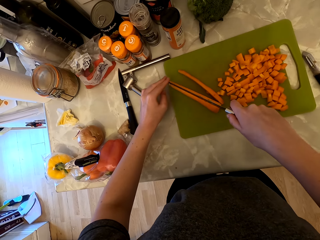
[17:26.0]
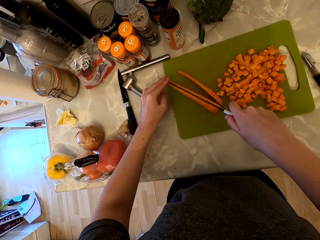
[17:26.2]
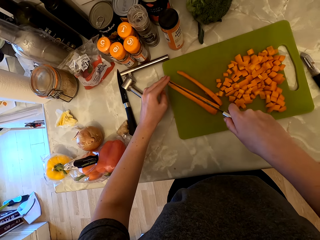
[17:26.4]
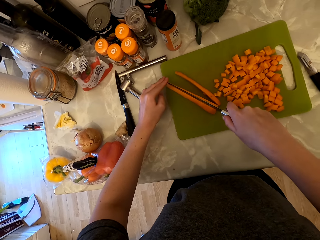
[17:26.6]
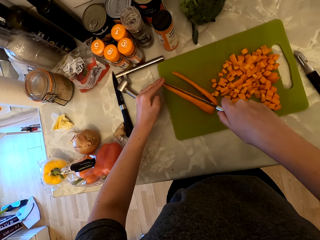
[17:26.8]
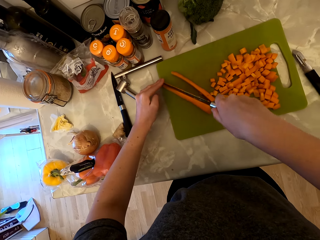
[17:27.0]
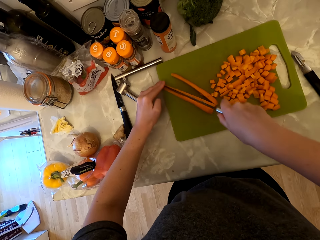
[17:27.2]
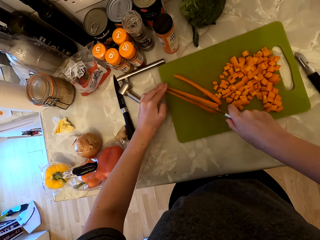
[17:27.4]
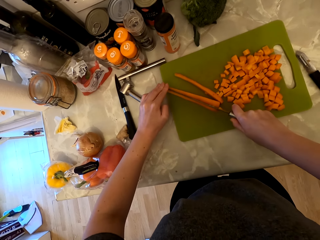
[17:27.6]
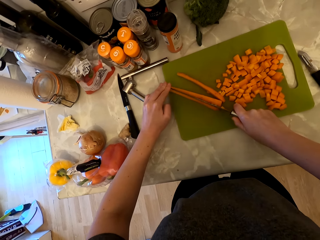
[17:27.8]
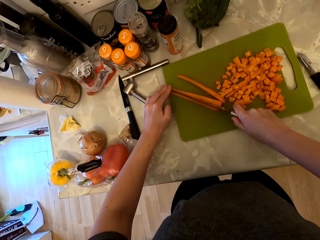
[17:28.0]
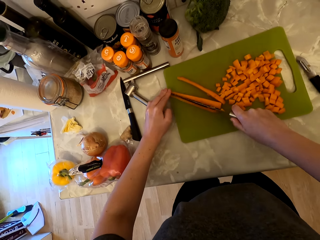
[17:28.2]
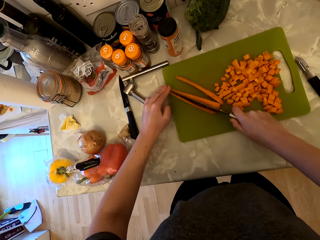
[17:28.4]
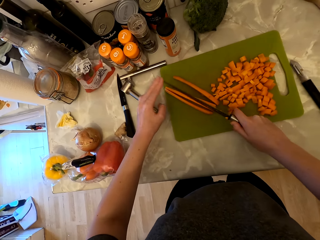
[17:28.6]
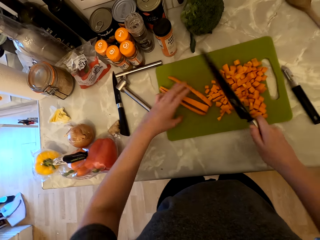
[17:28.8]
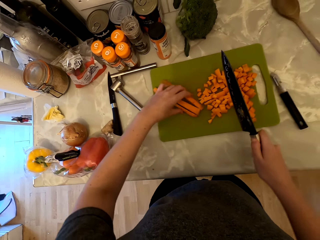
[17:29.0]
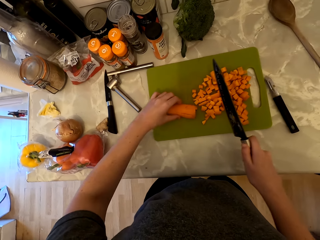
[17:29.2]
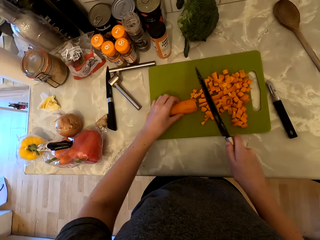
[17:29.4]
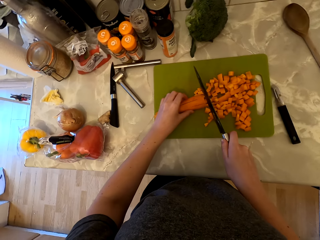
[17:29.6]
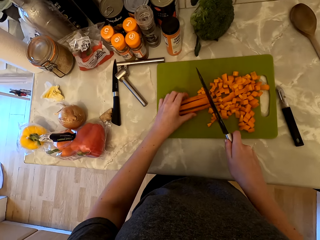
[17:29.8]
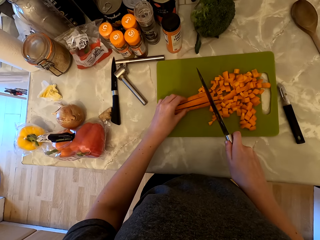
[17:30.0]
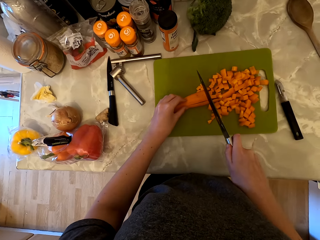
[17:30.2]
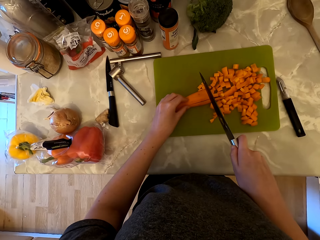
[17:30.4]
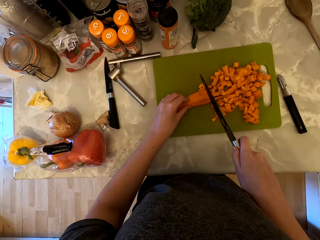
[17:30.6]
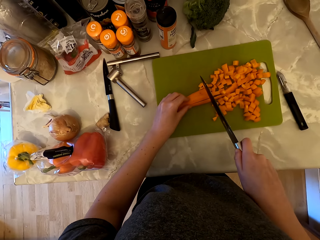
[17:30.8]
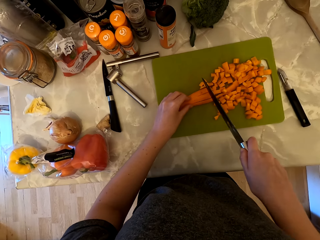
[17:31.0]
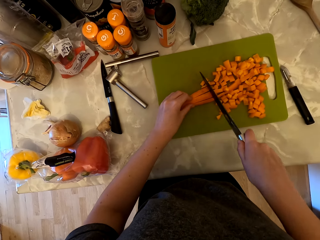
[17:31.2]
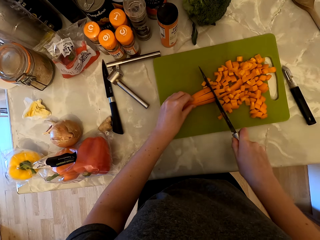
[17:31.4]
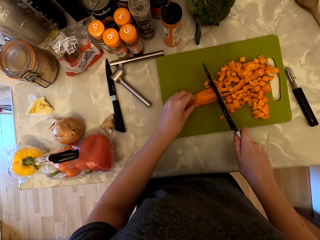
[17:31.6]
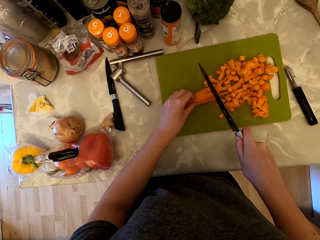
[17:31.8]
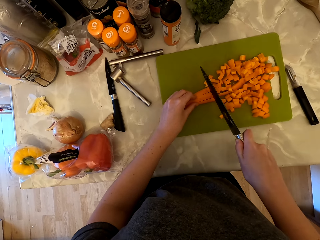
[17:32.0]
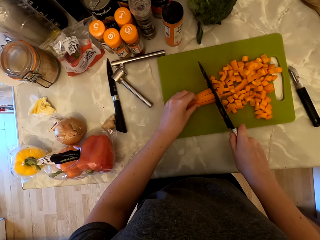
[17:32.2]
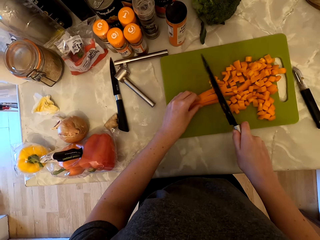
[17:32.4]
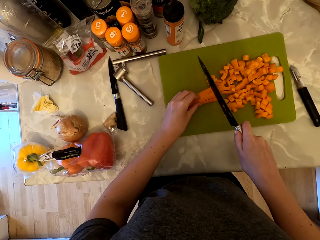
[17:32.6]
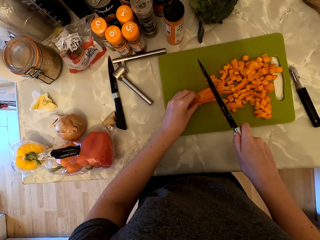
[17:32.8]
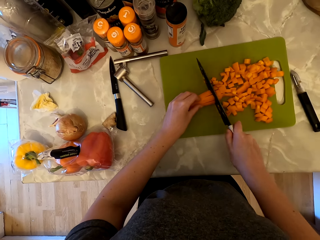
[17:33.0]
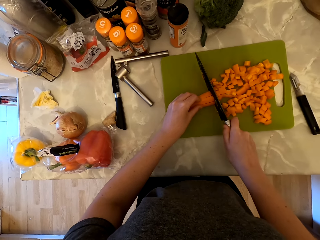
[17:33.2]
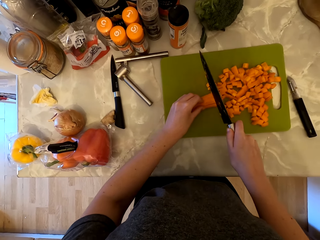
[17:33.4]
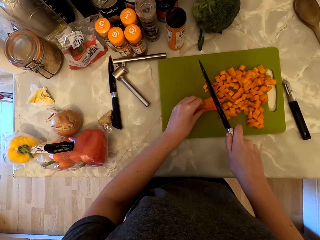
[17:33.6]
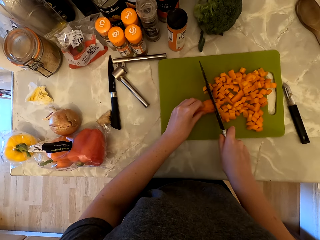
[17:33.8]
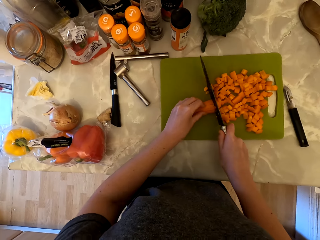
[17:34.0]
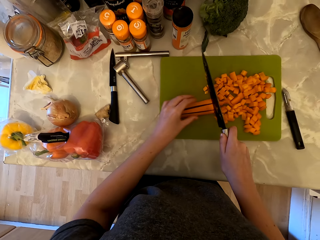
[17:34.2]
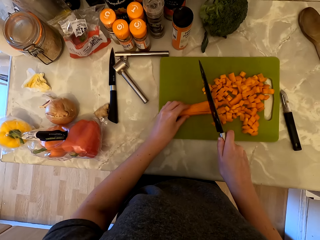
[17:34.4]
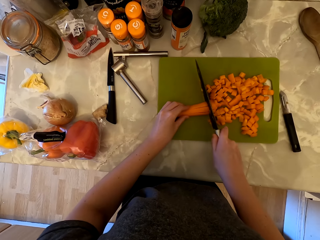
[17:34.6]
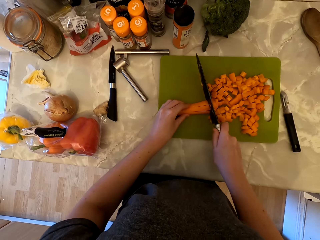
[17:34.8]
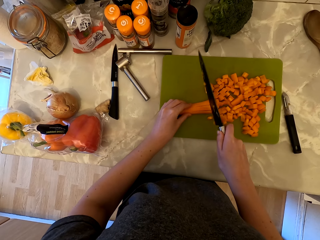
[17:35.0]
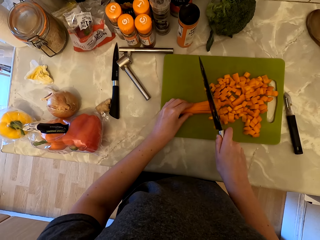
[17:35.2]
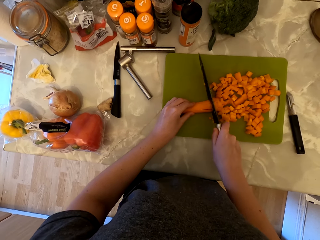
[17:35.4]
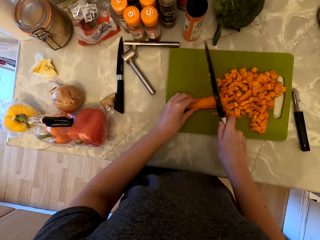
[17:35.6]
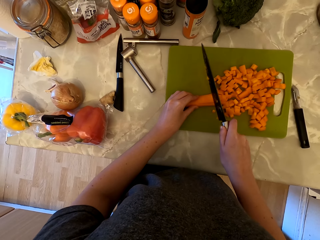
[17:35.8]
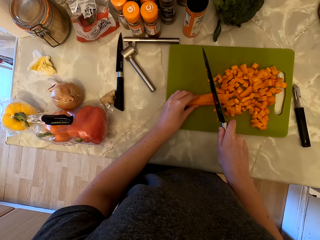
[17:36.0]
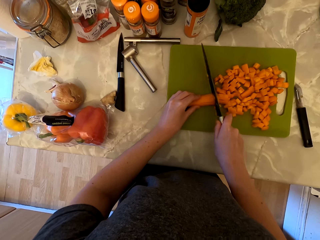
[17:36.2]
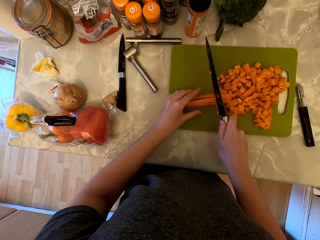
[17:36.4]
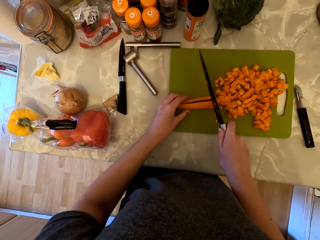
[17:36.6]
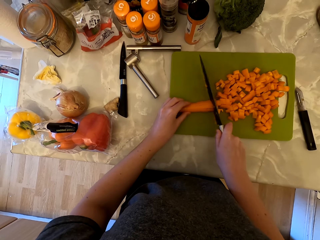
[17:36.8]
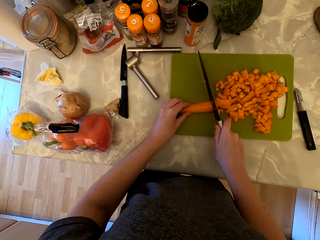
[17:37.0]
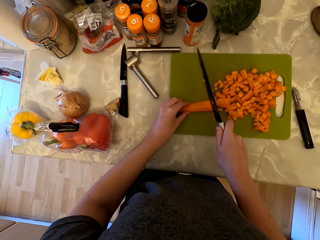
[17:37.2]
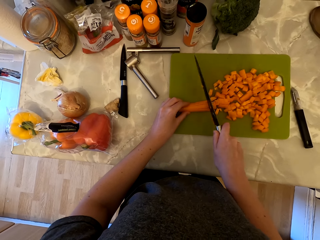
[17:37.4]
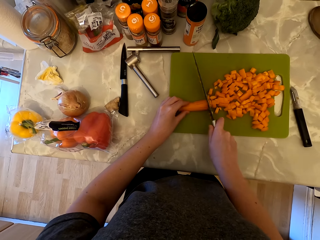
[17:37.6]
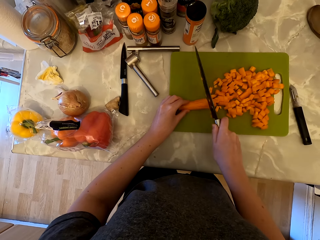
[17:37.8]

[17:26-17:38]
The camera wearer holds the carrot pieces with her hand. She cuts the carrot into pieces.

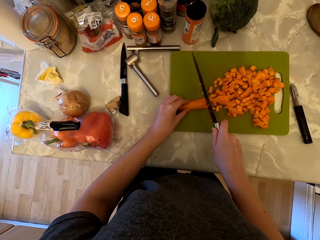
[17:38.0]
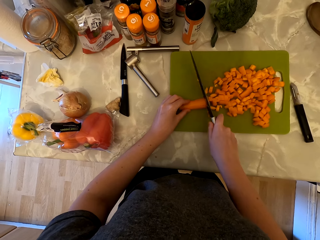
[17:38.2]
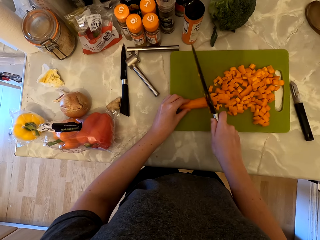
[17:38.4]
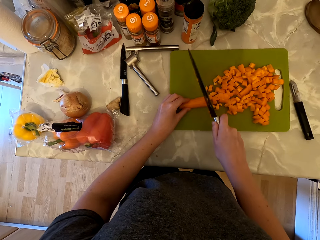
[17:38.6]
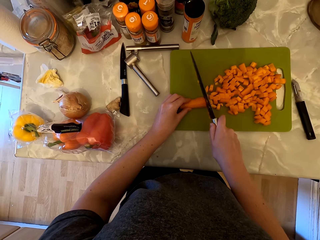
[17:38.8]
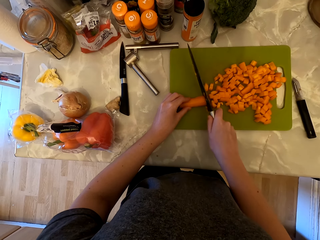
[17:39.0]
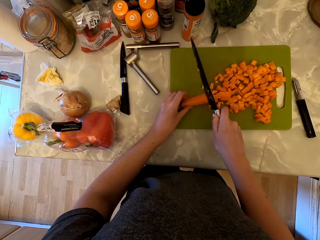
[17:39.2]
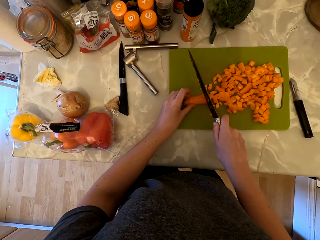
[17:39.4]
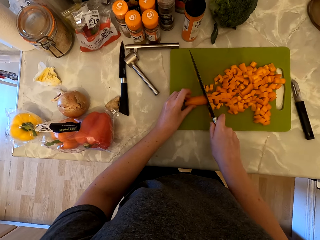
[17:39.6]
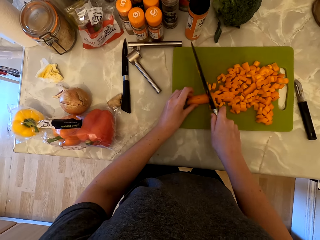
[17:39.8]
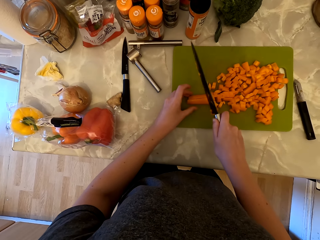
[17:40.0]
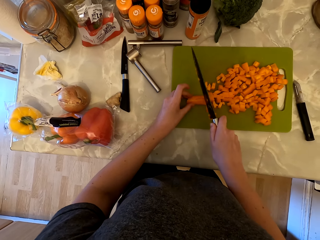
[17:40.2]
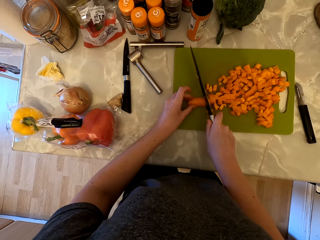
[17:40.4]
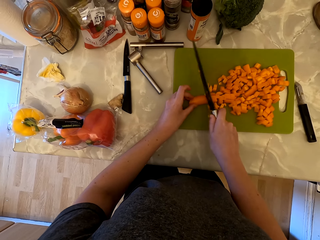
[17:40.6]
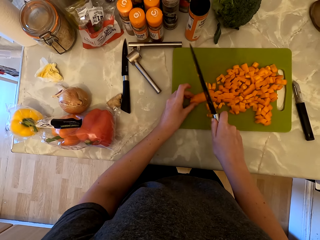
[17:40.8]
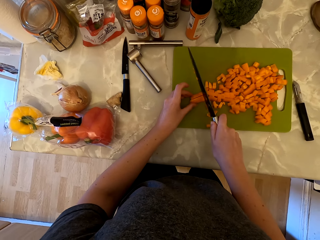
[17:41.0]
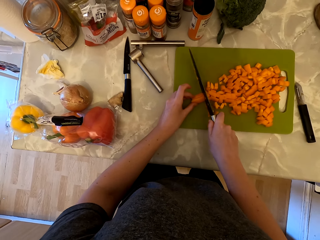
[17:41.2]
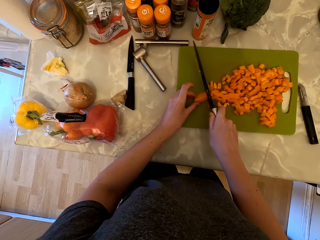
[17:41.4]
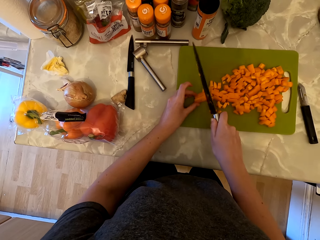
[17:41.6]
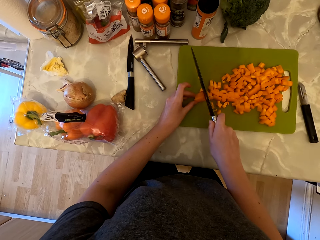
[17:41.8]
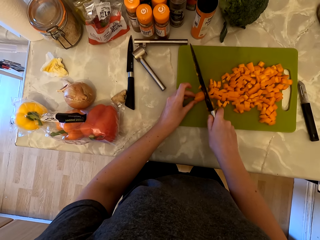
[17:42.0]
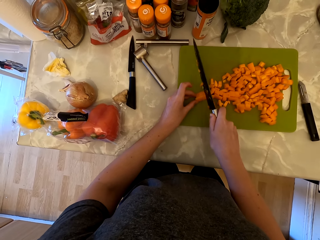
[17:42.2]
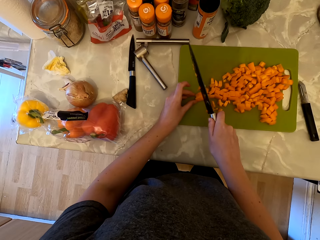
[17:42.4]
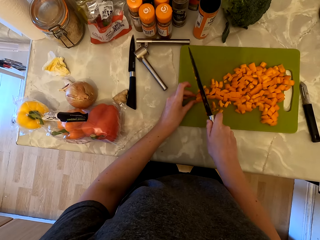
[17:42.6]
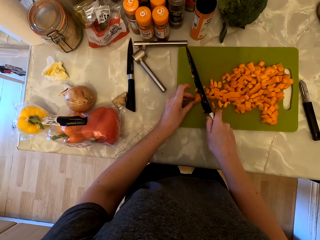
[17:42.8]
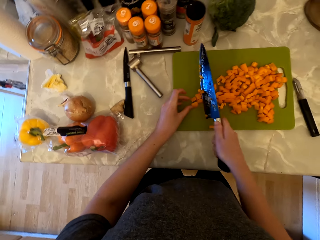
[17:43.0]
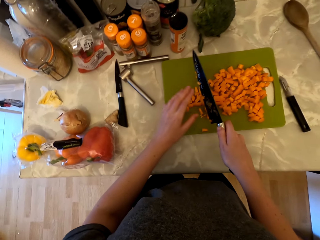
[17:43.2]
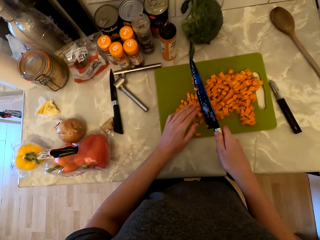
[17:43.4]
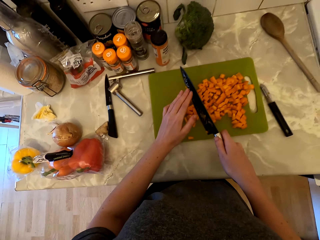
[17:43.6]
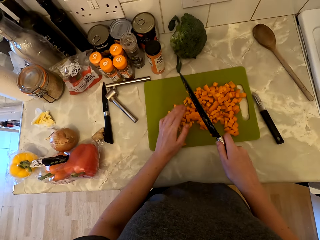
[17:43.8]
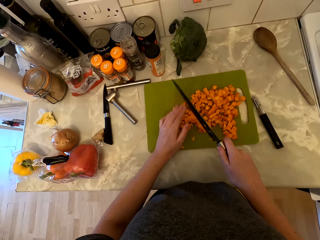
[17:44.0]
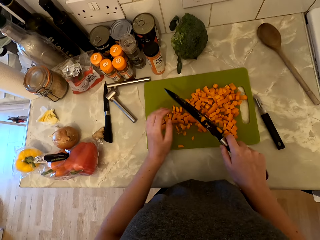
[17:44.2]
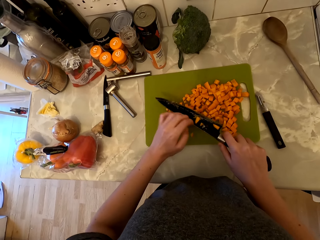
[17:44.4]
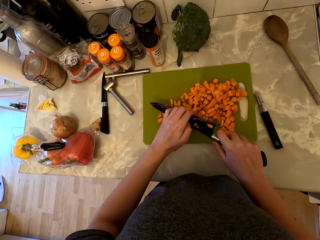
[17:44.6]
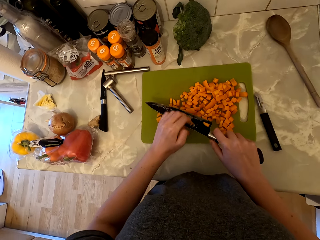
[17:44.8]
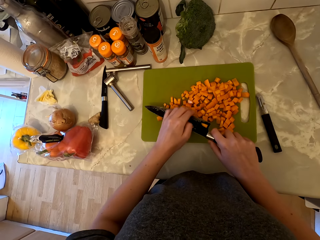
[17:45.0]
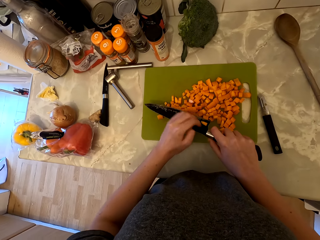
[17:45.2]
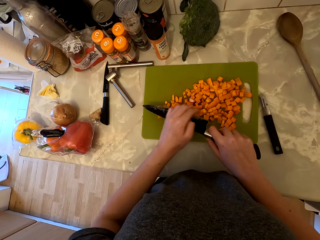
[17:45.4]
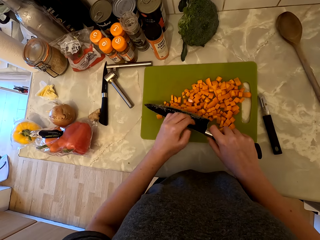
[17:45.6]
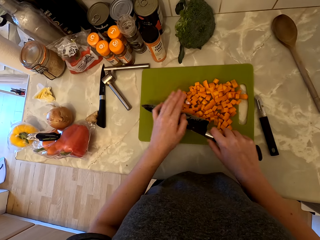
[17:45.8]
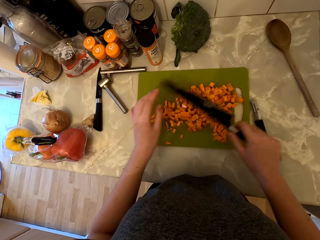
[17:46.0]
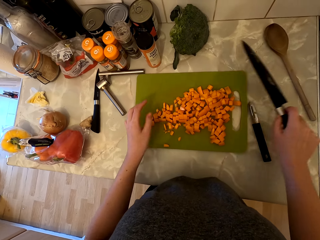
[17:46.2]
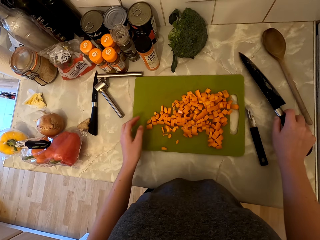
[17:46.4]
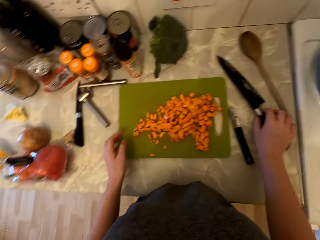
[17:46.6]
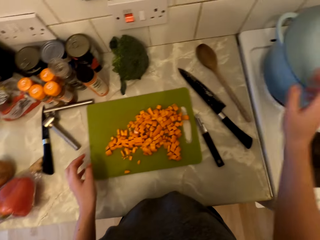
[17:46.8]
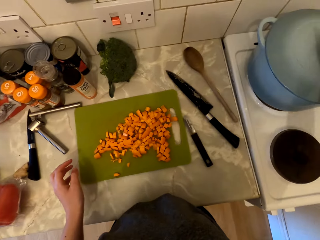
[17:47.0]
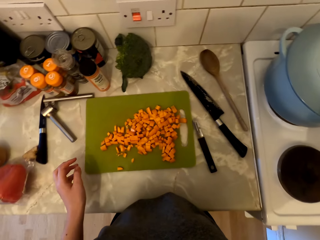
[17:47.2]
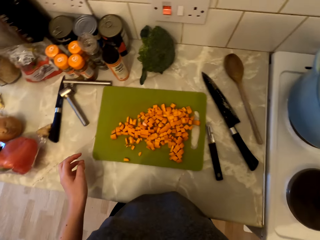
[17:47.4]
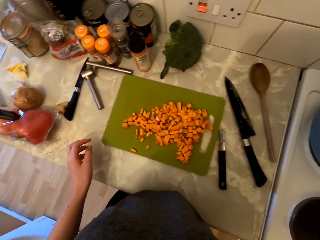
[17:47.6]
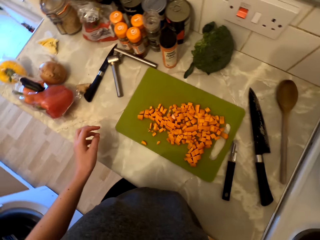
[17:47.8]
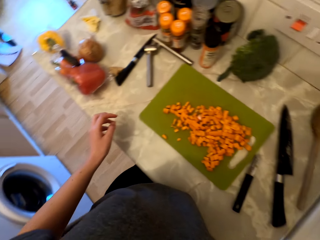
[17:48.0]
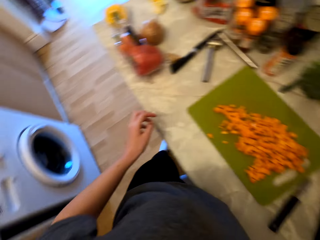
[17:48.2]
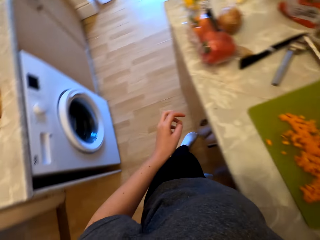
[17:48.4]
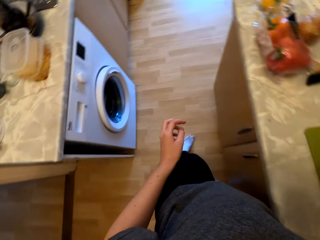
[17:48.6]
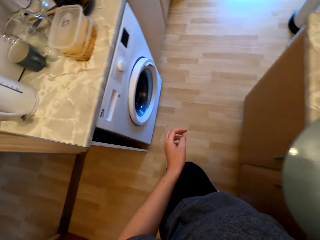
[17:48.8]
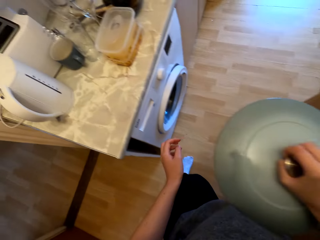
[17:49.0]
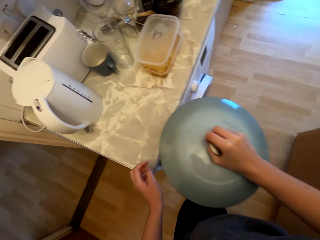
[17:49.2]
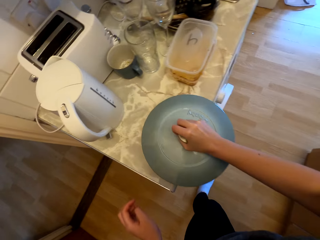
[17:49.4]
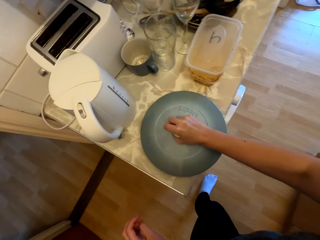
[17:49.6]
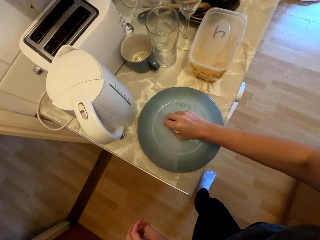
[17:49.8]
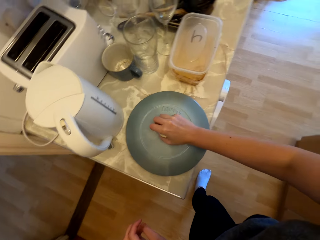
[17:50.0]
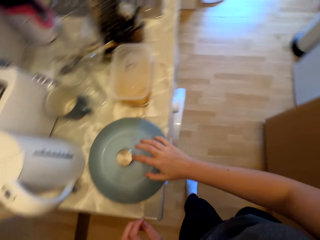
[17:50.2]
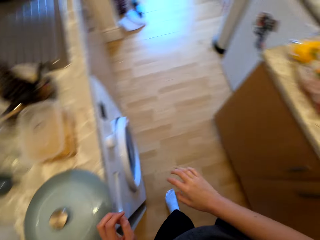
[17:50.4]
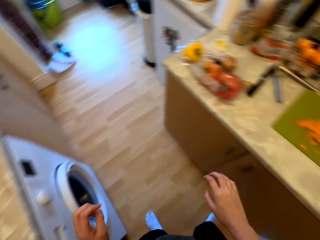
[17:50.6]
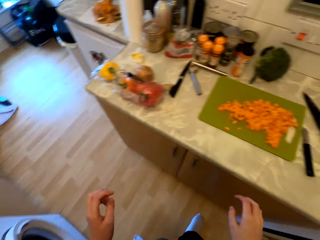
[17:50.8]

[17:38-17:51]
The camera wearer removes the carrot pieces on the knife. They place the knife on the countertop. They open the cooking pot lid. They turn to the side. They place the lid on the countertop.
